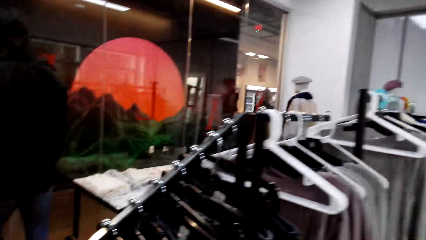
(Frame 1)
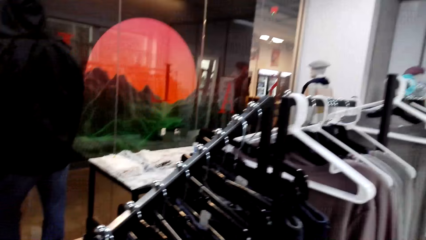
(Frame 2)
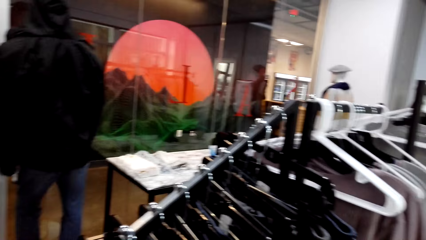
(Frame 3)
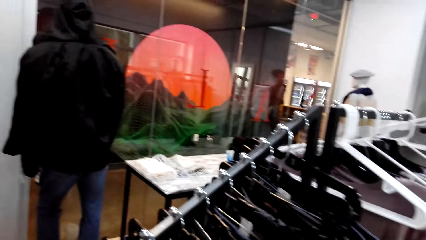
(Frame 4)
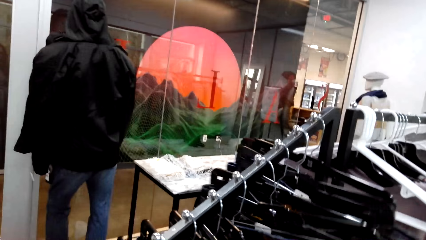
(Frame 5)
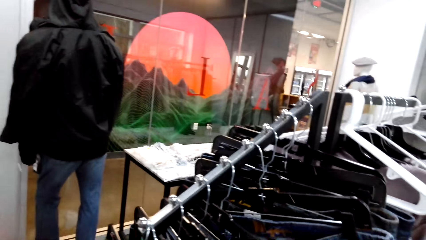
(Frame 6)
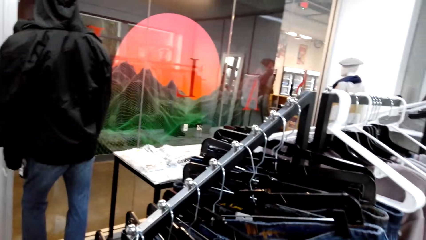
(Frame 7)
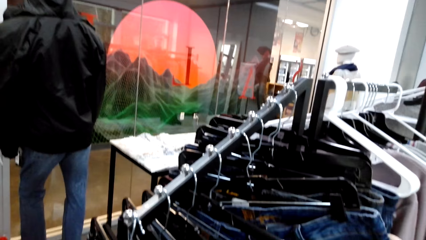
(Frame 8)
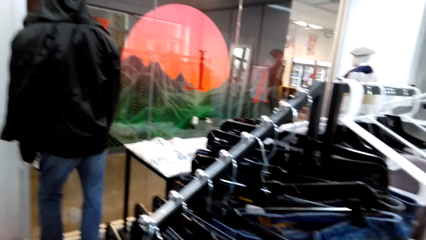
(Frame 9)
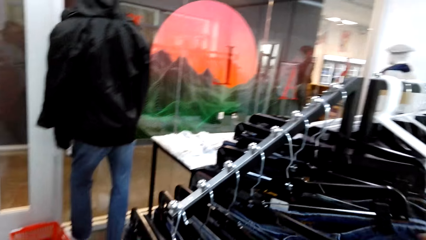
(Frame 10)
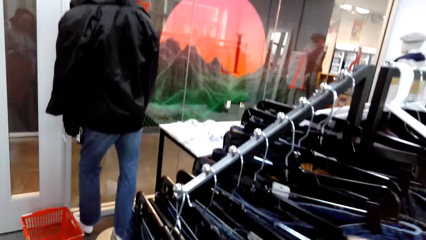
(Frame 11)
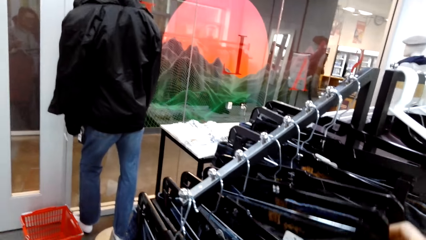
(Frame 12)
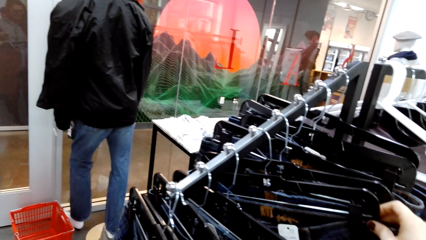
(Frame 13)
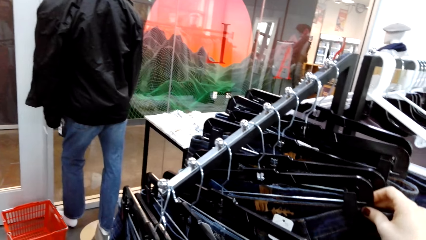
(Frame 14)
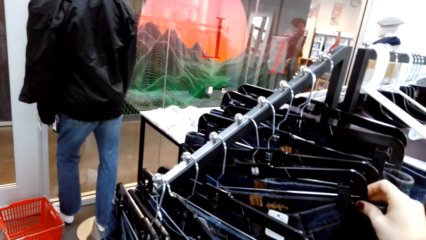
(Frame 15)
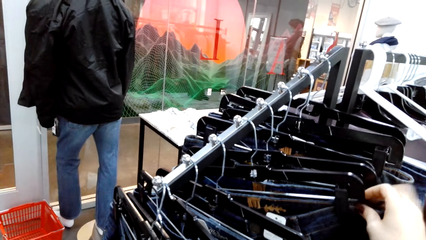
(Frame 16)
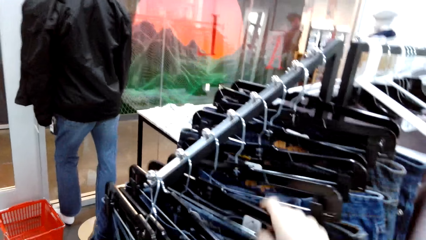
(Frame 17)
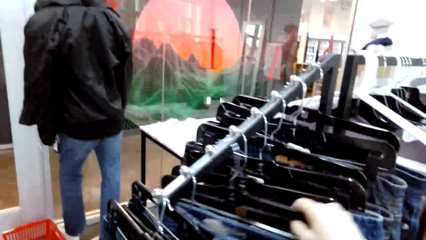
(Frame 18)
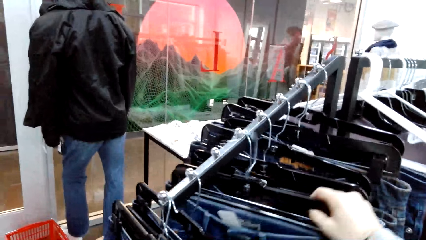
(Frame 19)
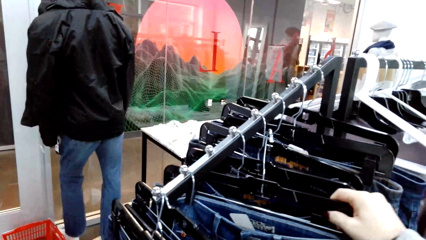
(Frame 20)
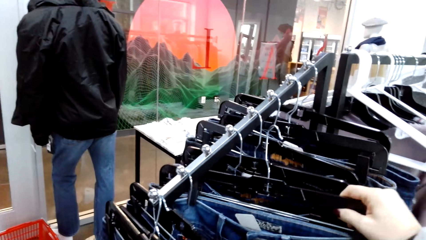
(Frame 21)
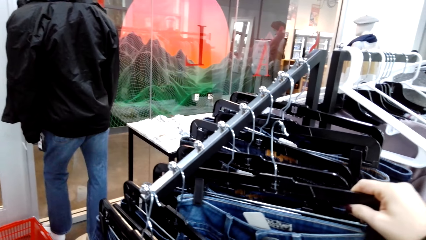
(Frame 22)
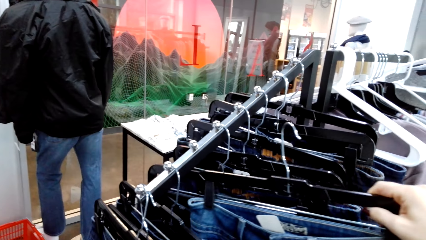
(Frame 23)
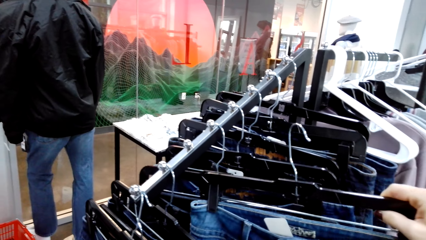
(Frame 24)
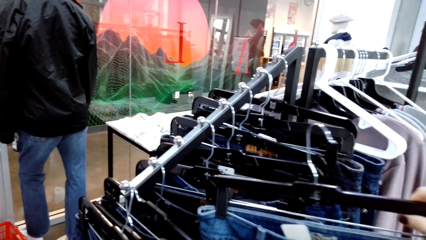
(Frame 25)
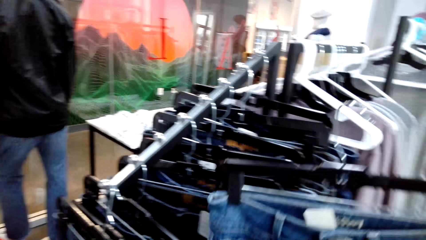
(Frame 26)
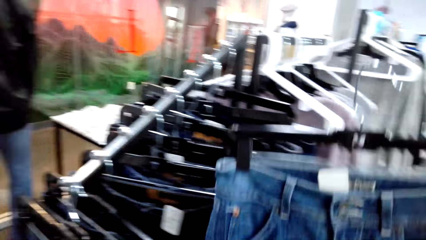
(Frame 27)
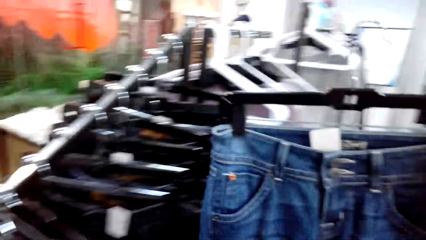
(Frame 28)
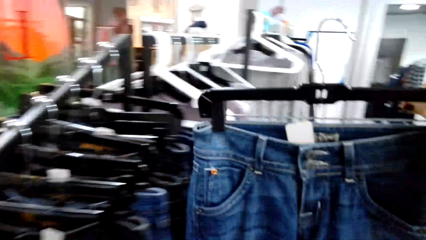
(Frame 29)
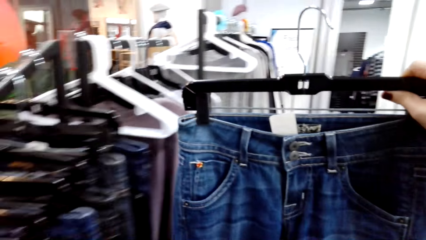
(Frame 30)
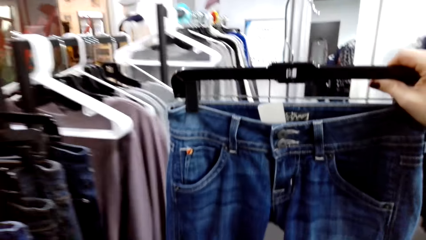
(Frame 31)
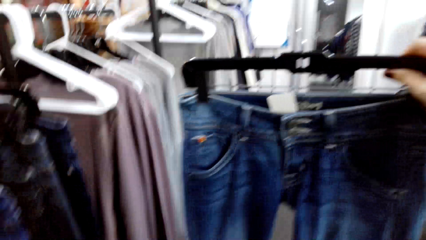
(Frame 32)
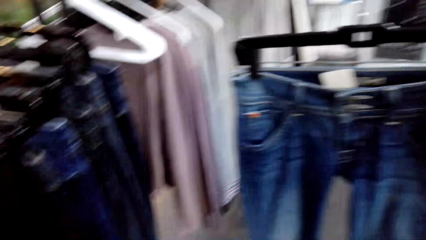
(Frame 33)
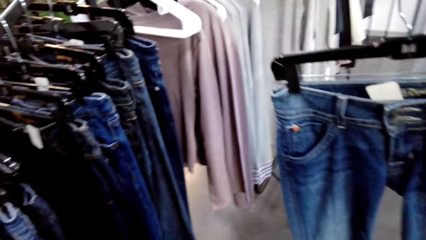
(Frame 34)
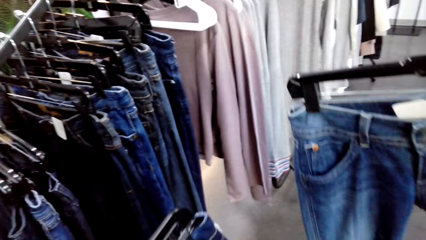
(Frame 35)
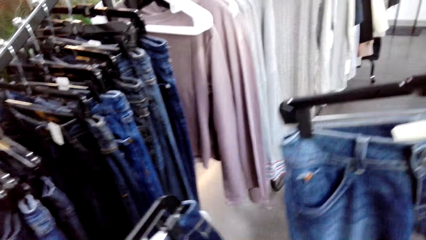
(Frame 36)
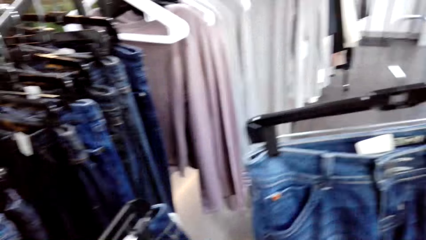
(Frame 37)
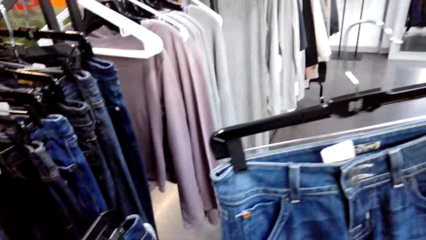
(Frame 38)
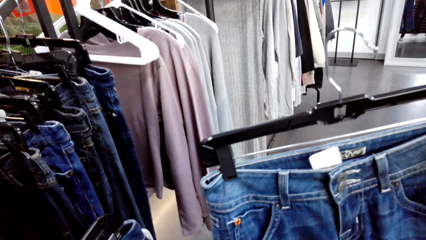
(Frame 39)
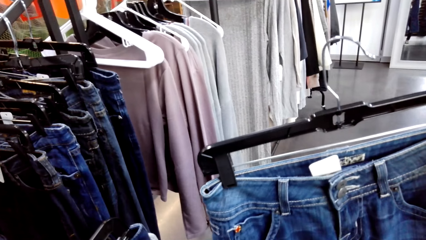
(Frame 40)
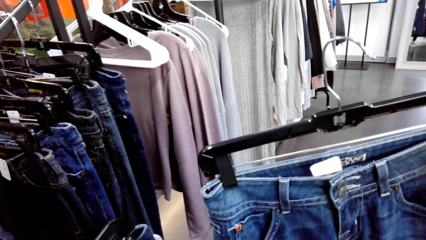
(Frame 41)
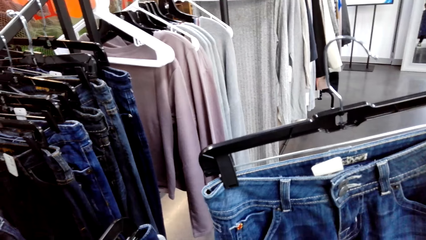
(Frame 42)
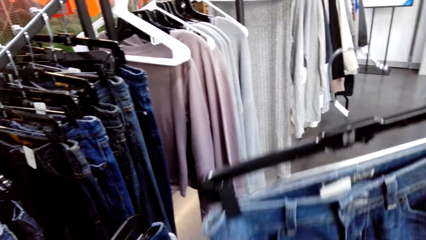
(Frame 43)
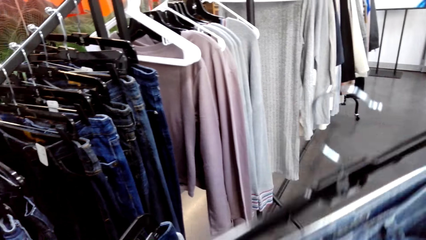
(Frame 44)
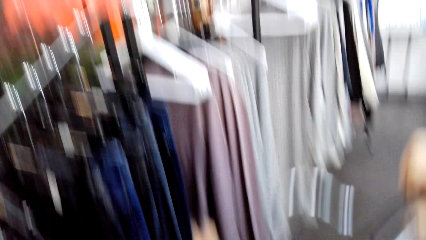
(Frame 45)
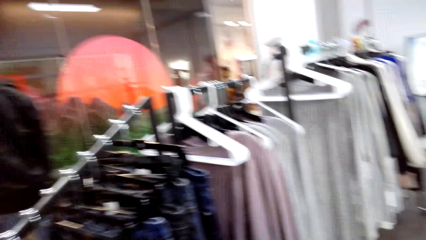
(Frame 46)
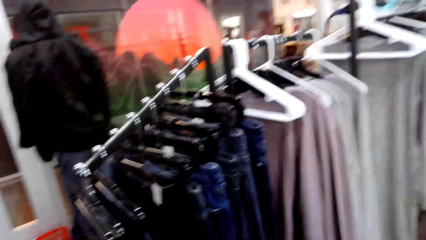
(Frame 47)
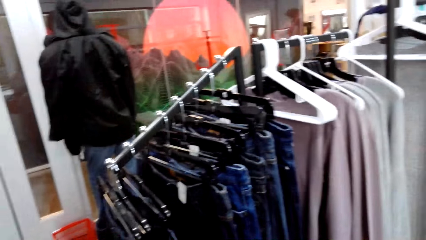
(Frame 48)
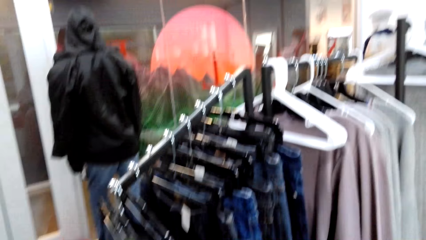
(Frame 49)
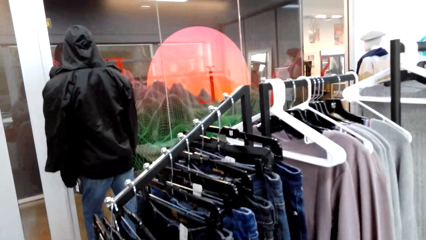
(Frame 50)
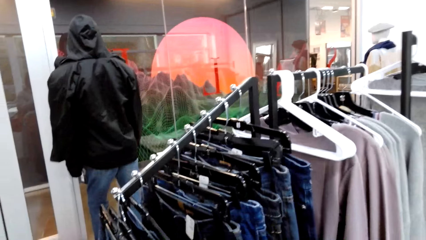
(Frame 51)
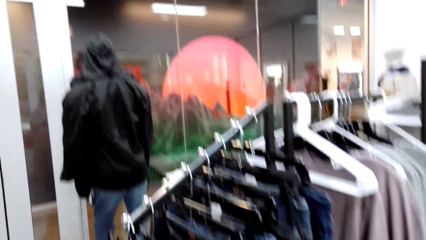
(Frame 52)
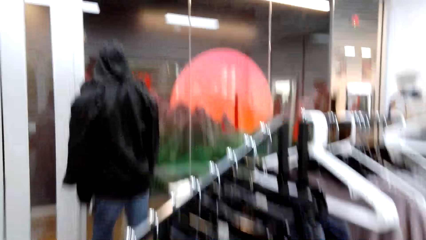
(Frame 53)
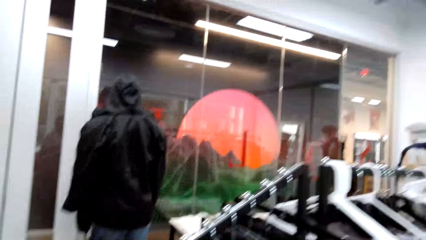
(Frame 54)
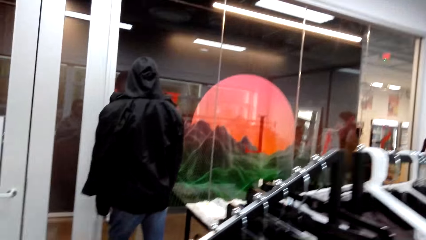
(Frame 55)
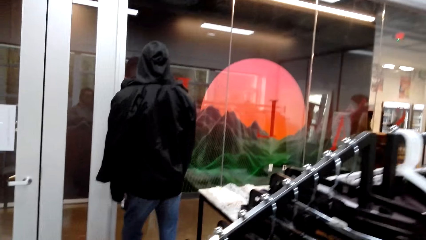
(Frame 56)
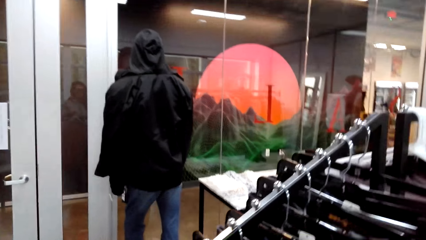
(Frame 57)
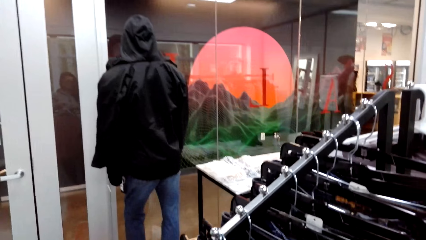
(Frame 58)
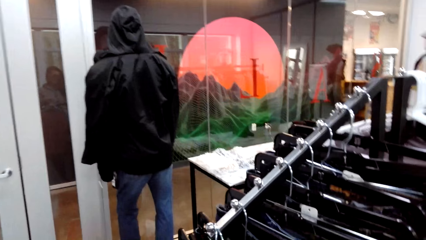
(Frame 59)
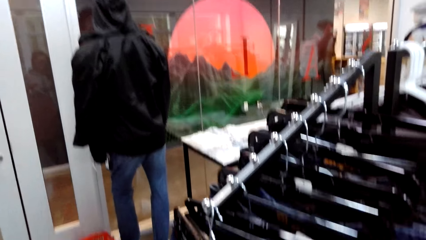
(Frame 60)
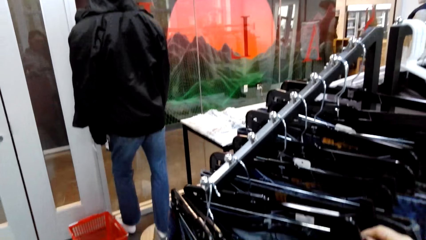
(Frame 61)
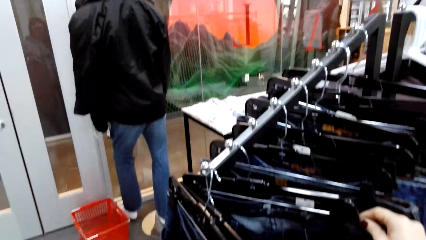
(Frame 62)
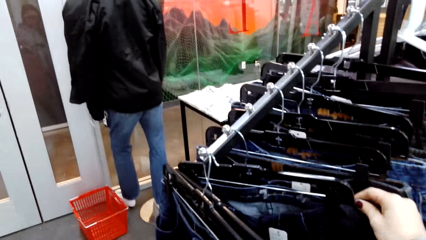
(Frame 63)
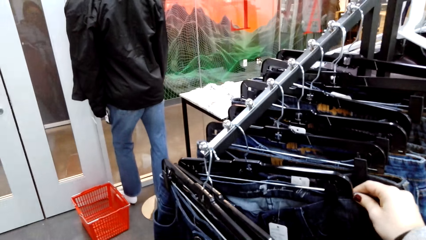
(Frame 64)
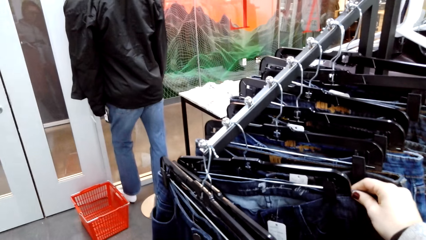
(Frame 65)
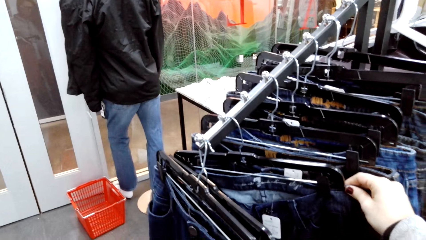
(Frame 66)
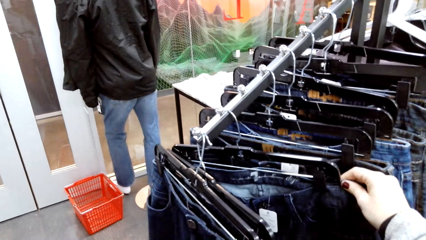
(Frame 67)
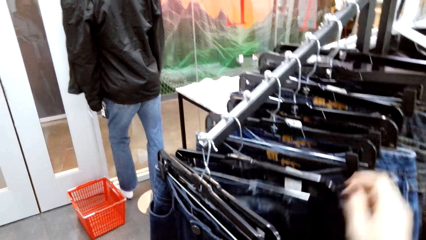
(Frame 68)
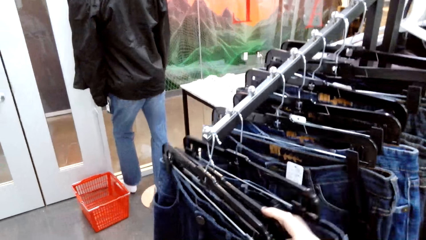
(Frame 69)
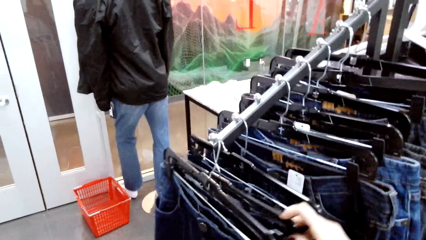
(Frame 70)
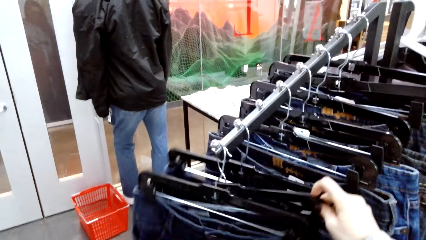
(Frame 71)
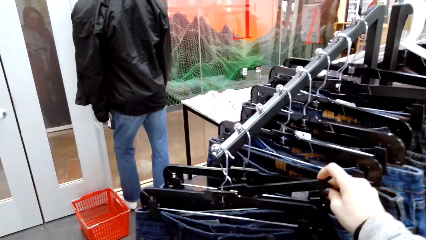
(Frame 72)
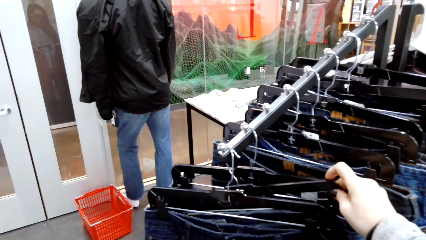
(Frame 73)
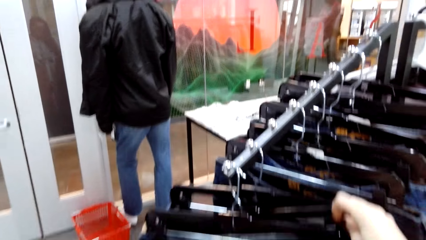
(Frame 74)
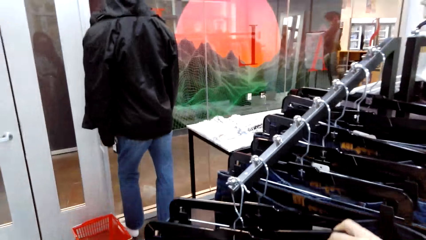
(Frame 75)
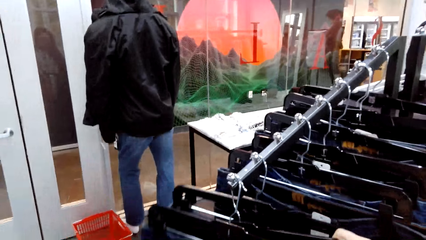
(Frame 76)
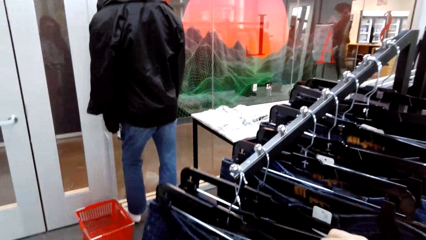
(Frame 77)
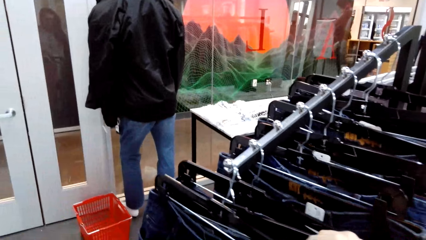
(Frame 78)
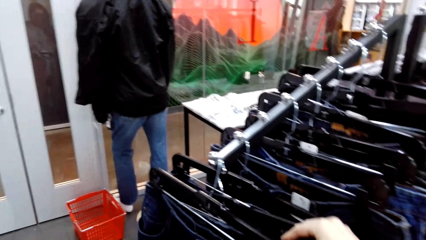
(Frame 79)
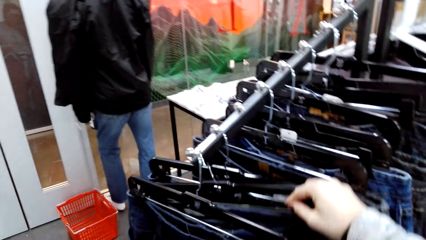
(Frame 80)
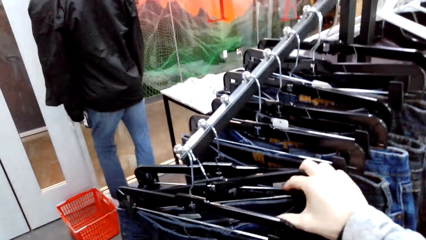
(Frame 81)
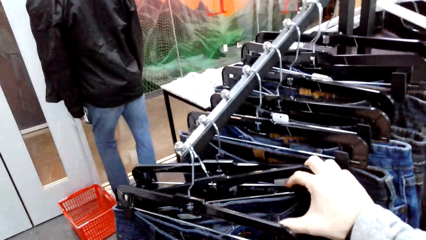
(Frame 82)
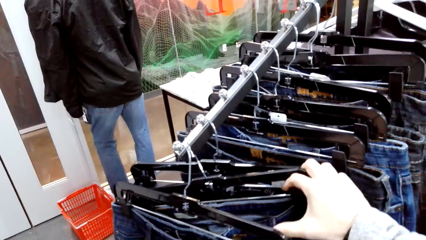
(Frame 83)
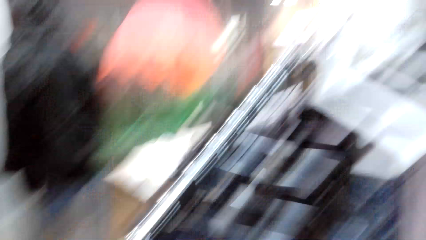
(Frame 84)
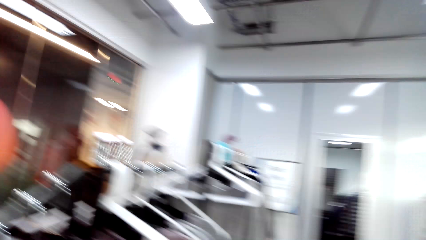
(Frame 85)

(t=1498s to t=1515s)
The camera wearer looks at the clothes. They sort the clothes. They lift a trouser. They hold the trouser. They examine two trousers. They sort the clothes. They select the cloth.
